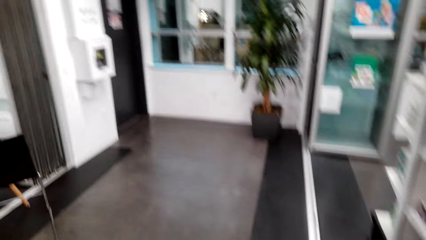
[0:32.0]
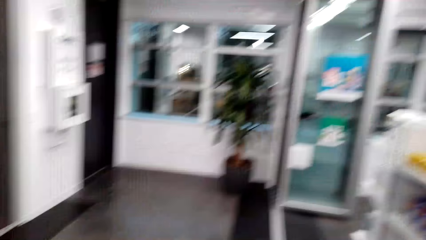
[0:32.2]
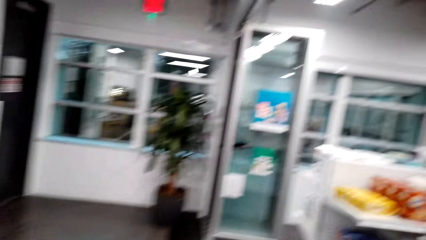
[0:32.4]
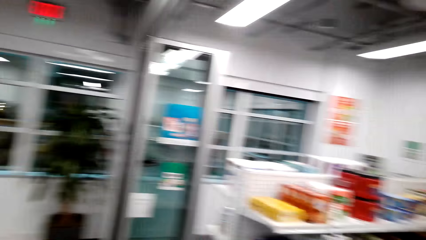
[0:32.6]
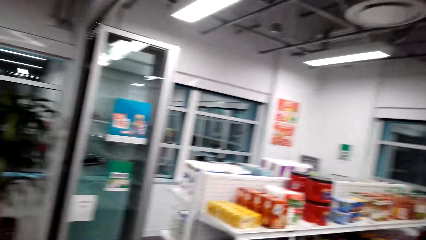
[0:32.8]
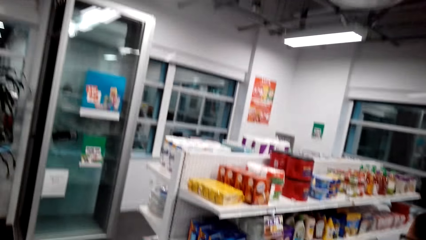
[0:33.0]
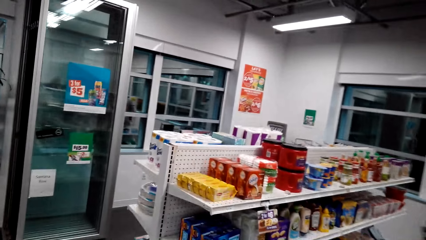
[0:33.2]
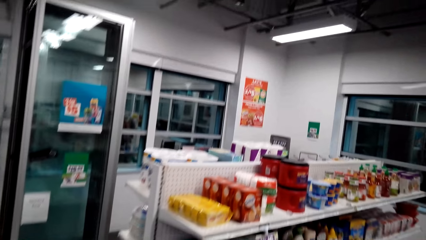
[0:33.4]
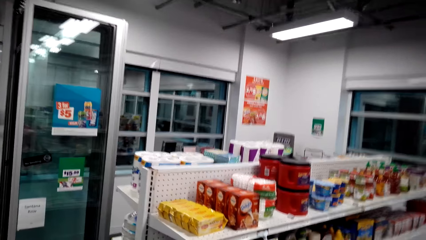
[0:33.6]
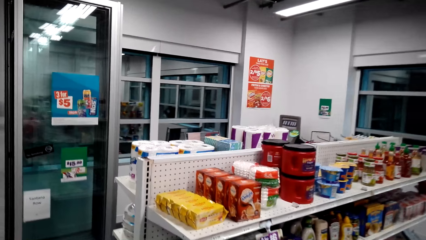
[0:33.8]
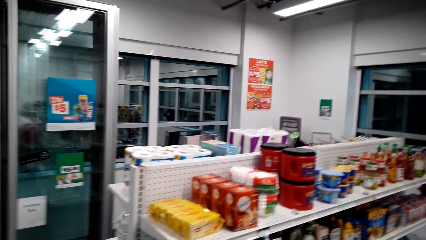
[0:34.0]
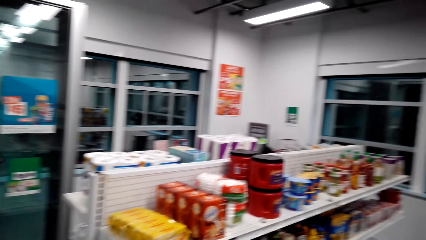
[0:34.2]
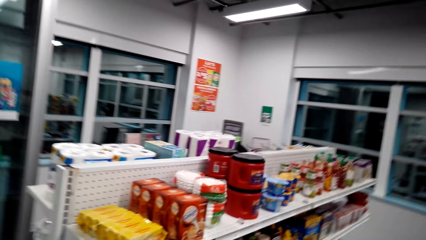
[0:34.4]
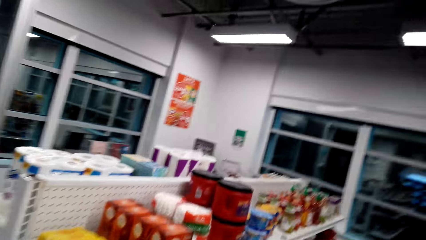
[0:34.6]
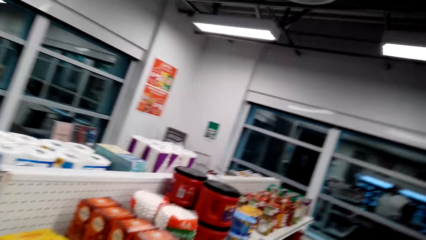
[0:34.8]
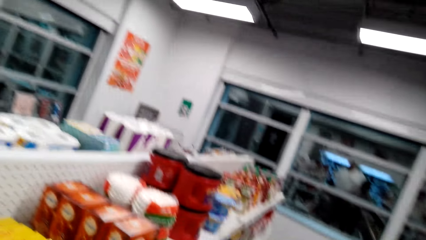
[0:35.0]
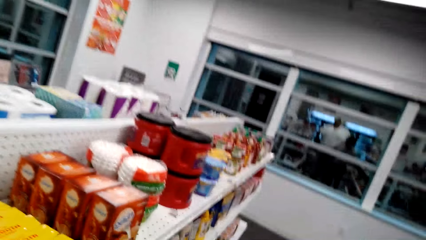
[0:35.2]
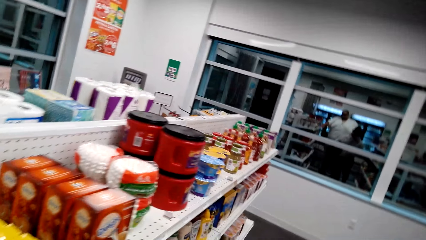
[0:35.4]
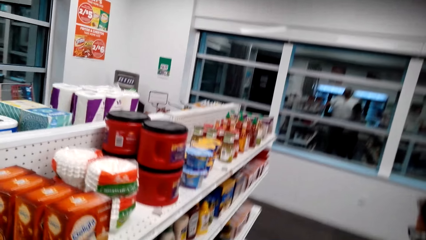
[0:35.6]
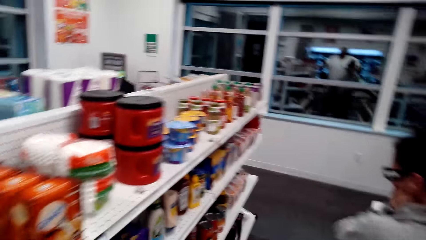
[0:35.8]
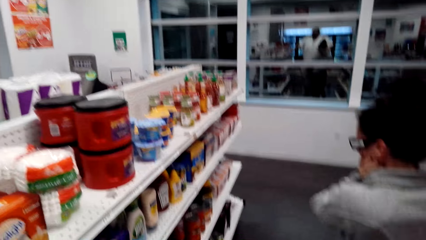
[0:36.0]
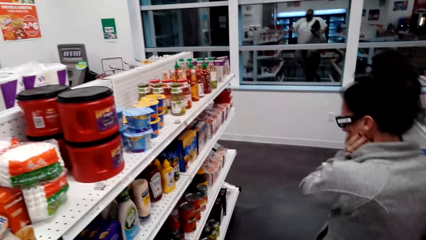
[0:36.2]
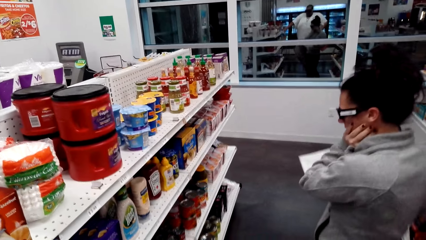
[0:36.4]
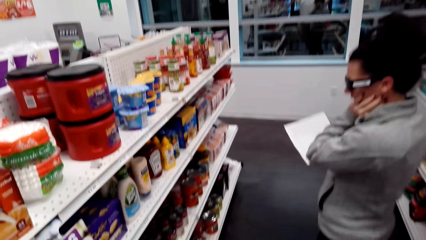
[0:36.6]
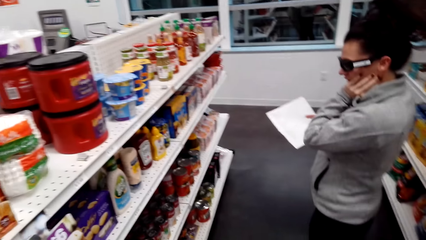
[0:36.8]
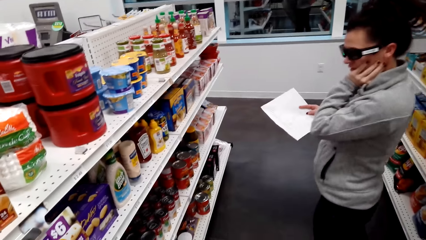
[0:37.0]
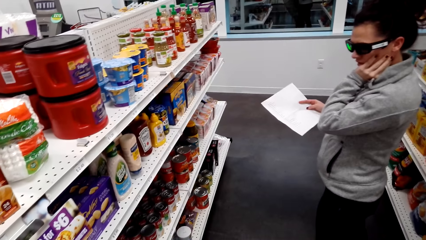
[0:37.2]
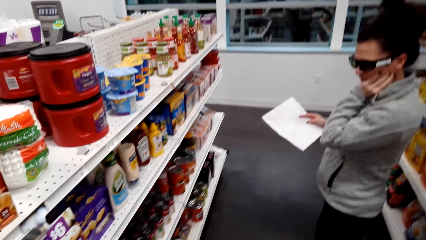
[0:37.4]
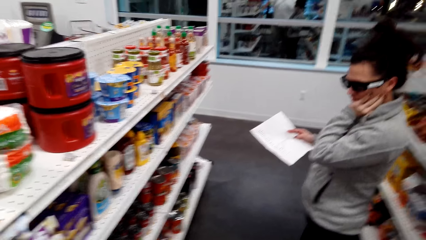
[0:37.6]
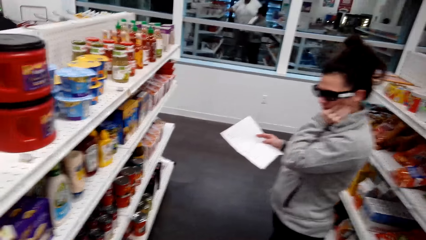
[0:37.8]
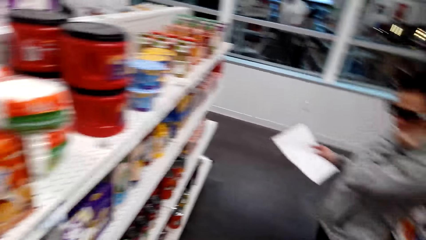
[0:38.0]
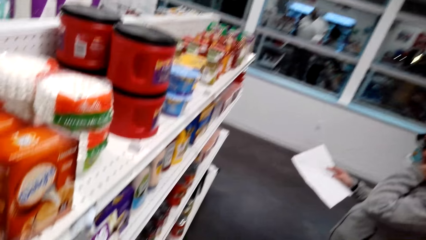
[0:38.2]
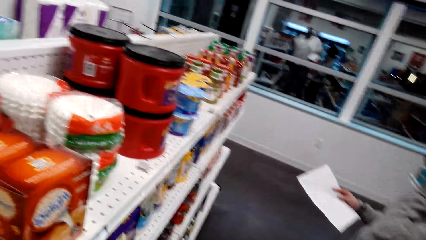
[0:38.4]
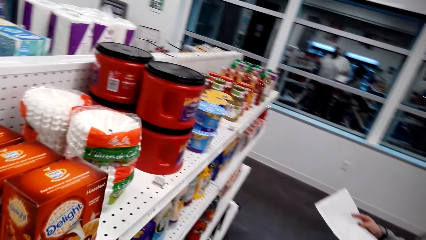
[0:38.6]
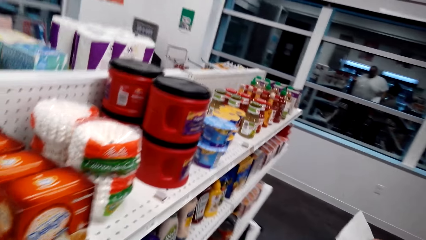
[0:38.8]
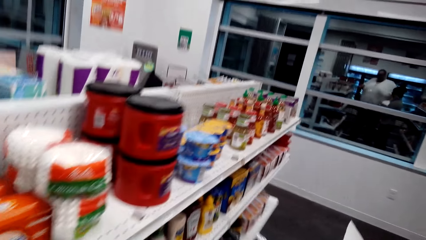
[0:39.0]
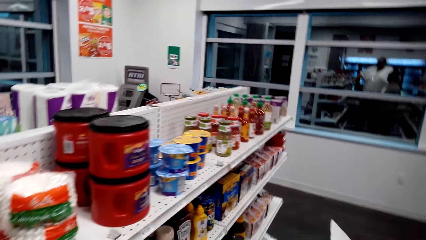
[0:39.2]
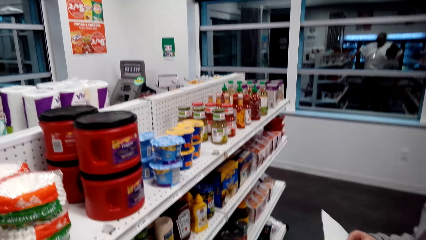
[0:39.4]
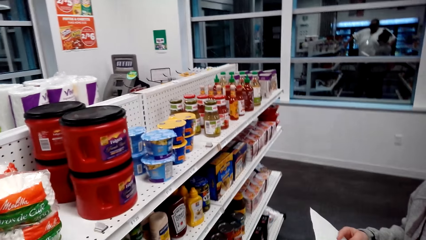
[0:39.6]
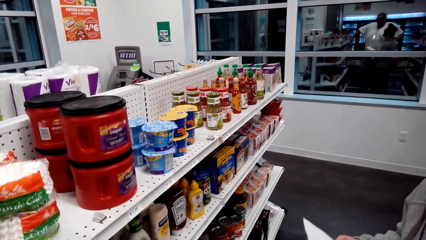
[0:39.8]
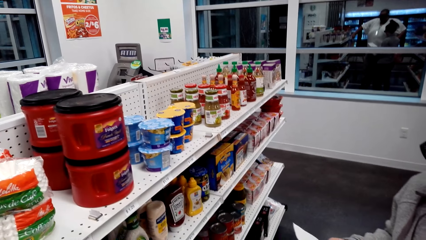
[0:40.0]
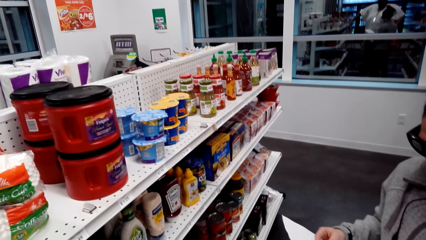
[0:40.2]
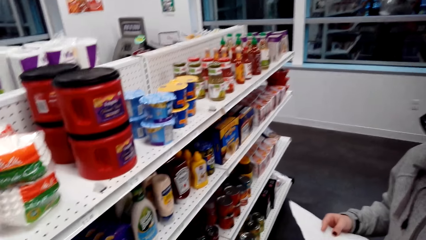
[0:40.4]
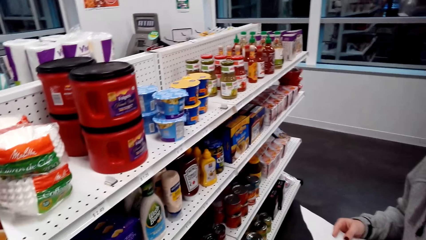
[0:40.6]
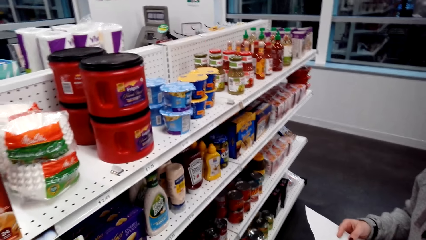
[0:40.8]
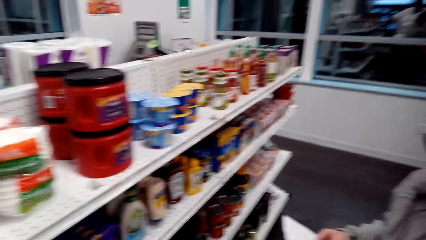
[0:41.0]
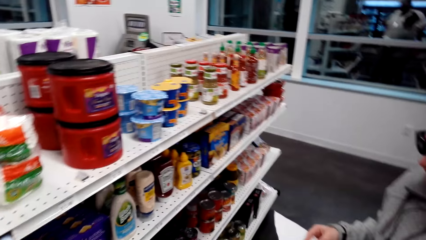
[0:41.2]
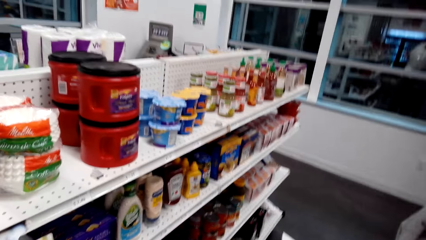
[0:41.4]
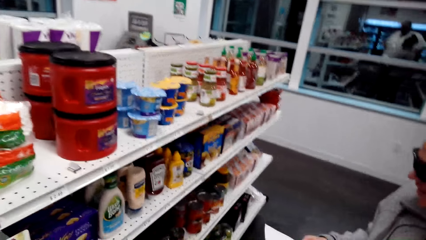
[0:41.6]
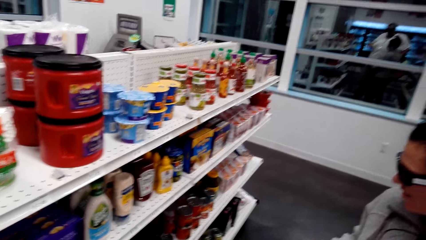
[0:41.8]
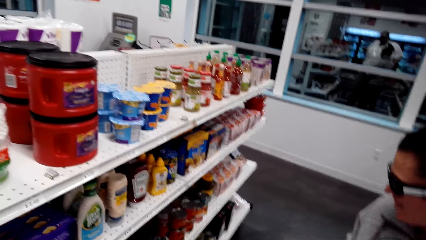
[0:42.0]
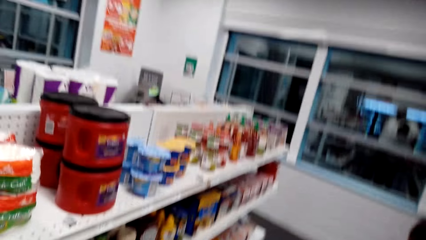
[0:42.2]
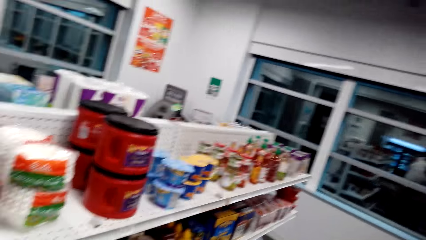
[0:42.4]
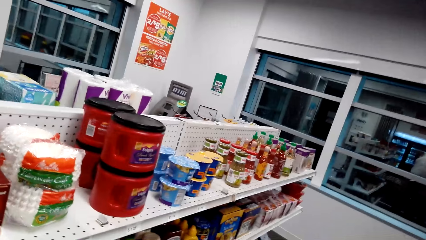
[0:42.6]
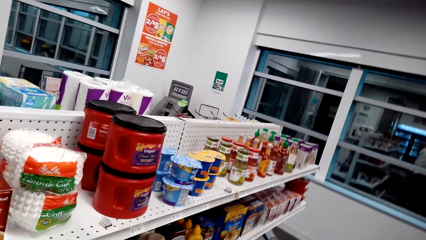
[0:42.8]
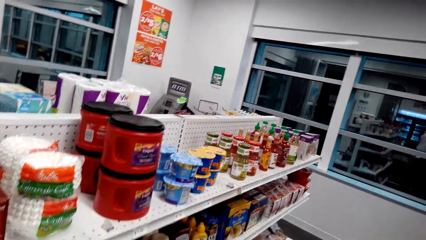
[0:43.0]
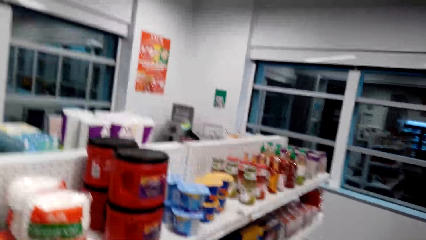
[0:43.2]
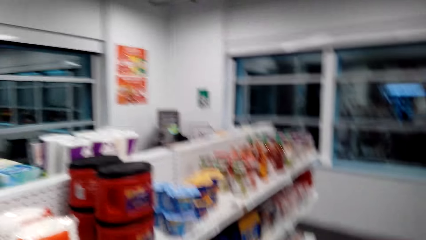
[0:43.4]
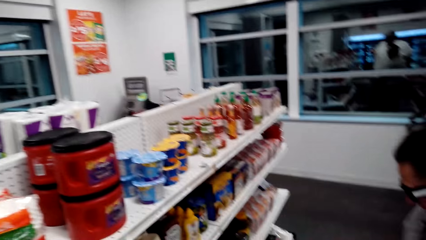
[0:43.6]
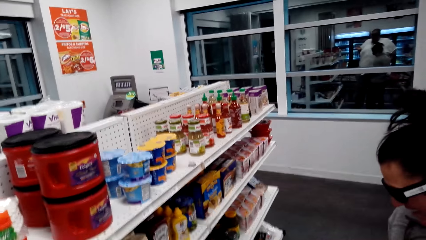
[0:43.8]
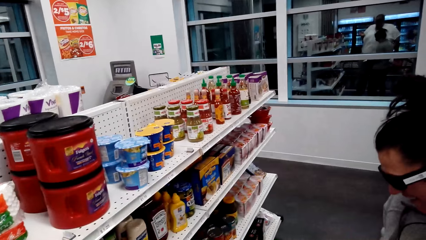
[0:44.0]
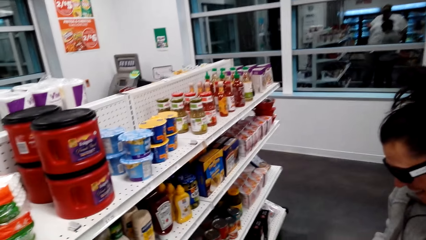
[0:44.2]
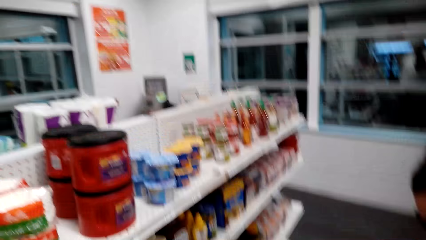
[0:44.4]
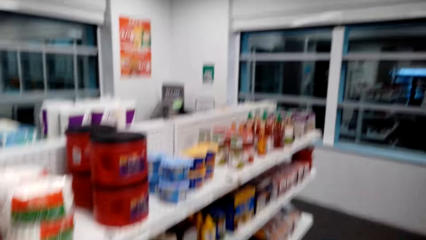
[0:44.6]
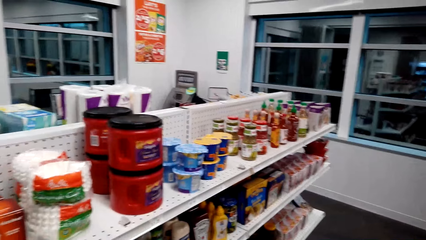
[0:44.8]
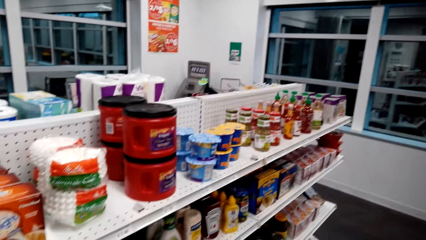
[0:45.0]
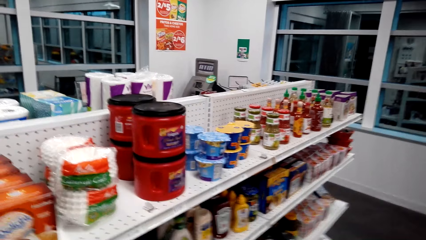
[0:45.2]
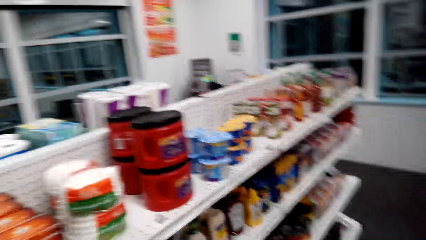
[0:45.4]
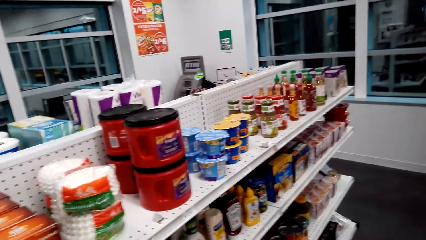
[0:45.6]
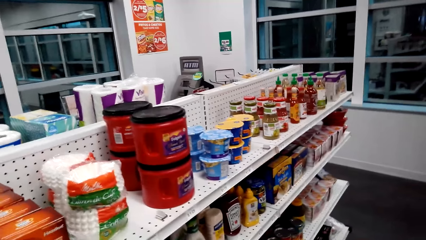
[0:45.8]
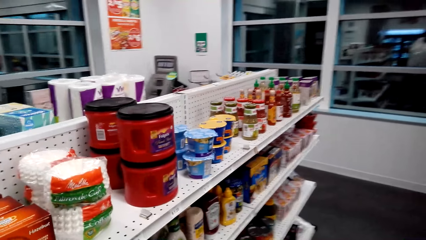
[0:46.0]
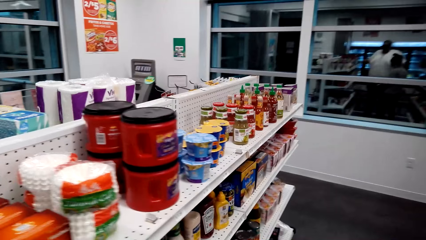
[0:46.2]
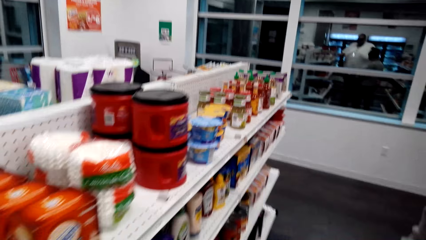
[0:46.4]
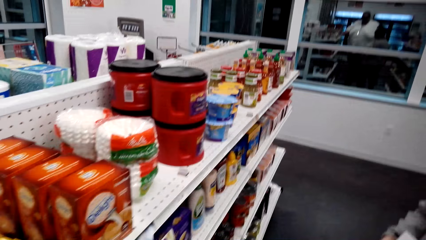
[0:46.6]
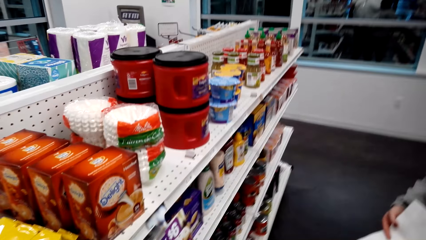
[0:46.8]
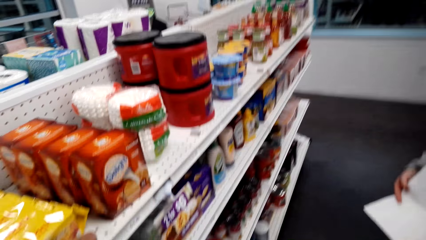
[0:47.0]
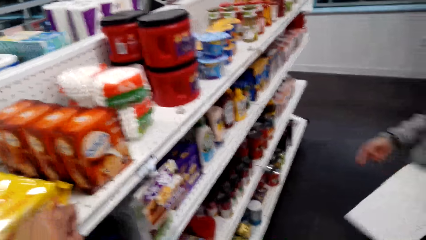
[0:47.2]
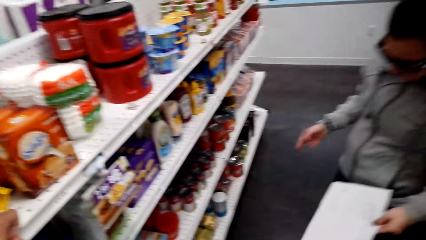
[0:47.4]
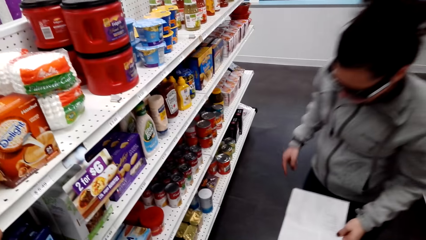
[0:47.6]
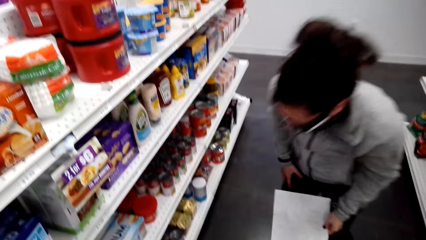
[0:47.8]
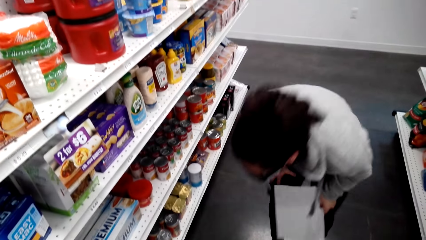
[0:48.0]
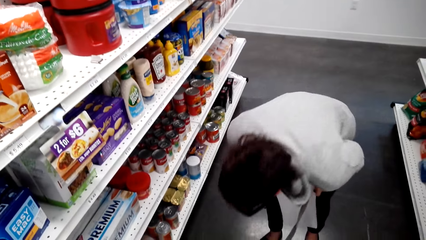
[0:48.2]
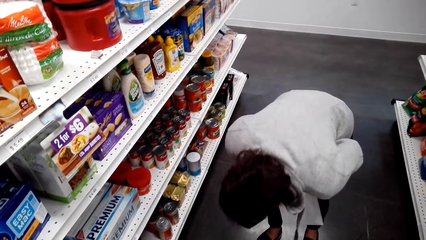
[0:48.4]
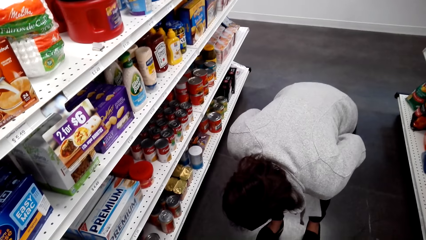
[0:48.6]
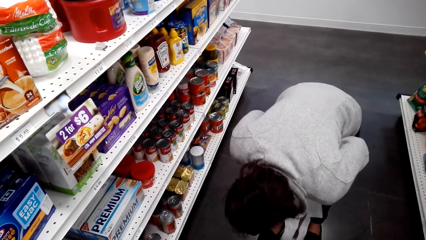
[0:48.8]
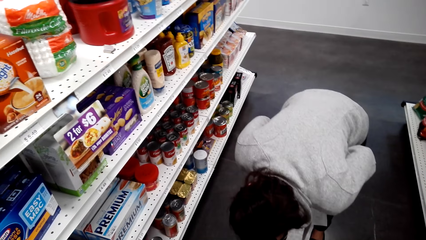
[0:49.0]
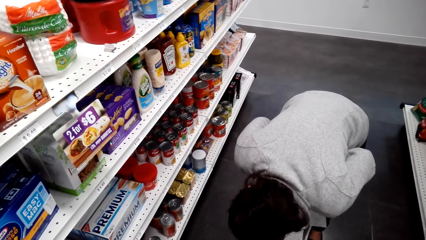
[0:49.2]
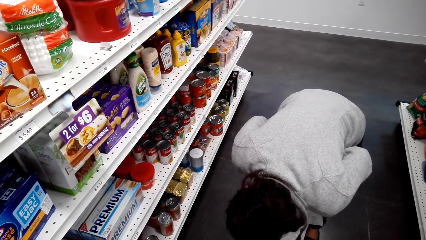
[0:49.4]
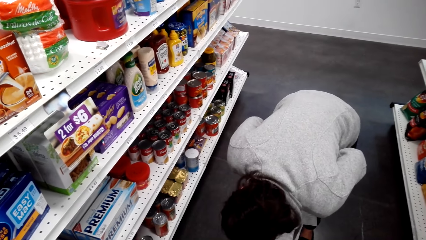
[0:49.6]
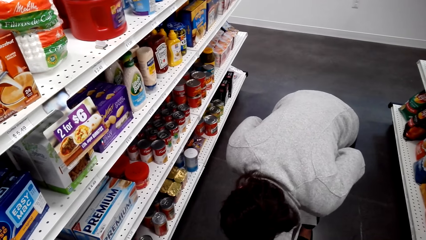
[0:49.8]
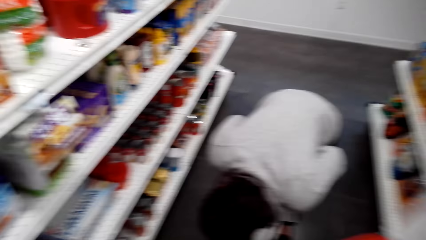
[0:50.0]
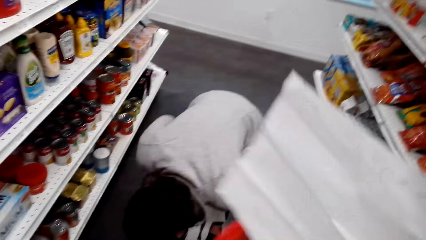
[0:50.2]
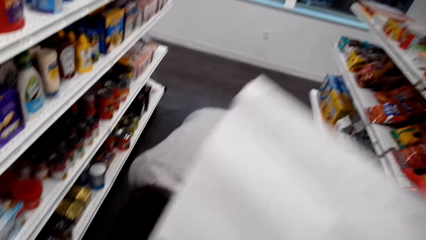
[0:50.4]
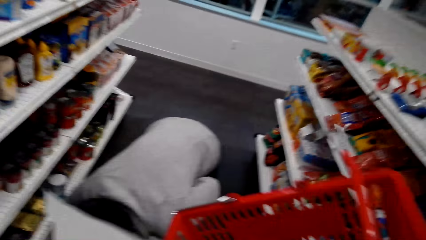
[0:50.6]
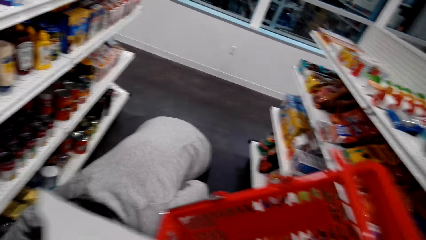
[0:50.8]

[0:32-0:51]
The camera wearer moves around in the mart. A woman holds paper. The camera wearer dialogues with the woman. The woman bends.
